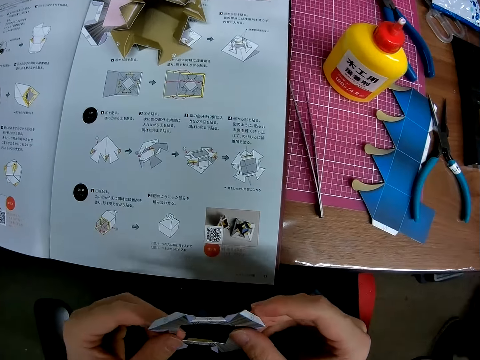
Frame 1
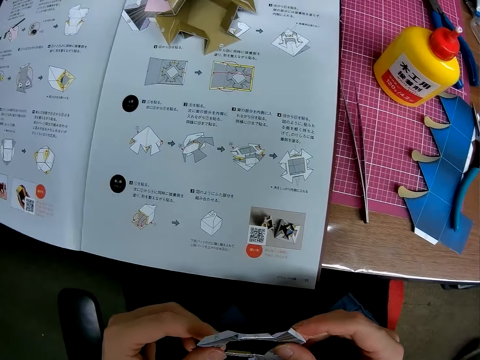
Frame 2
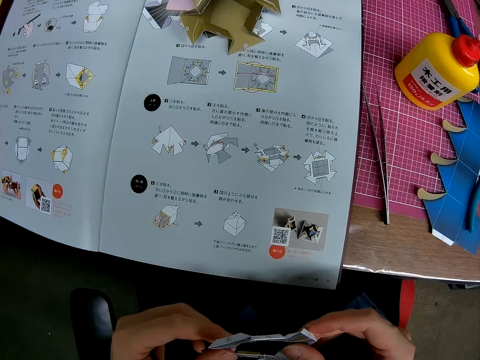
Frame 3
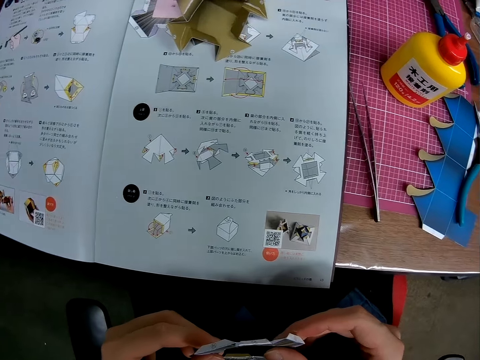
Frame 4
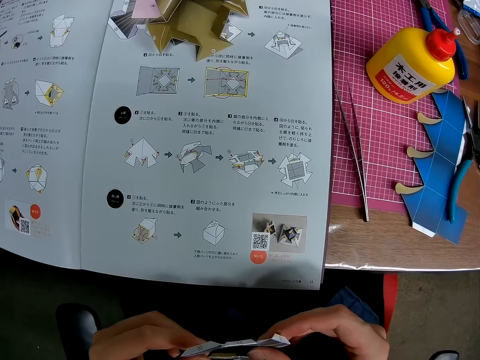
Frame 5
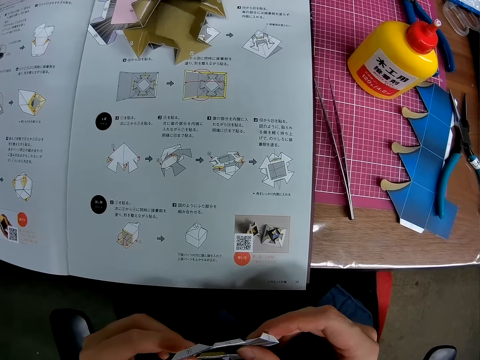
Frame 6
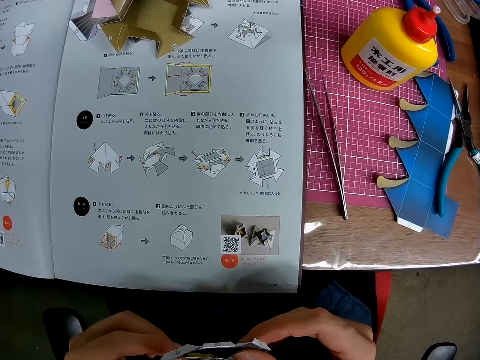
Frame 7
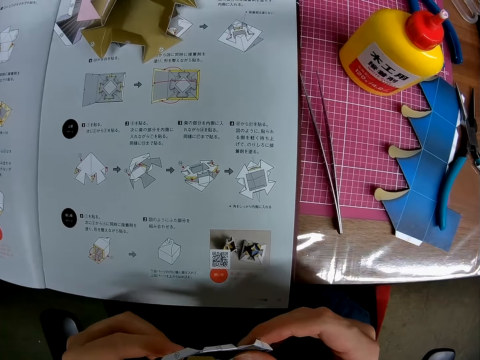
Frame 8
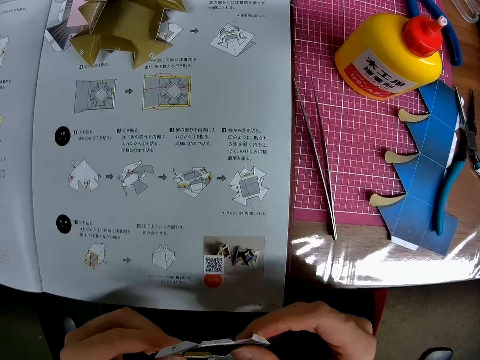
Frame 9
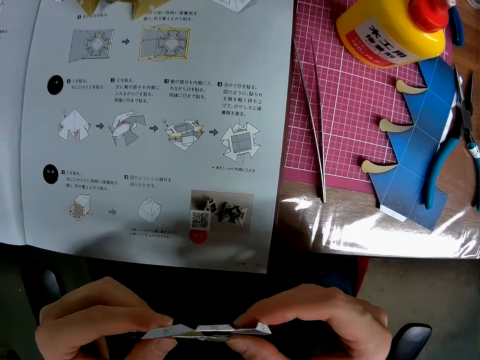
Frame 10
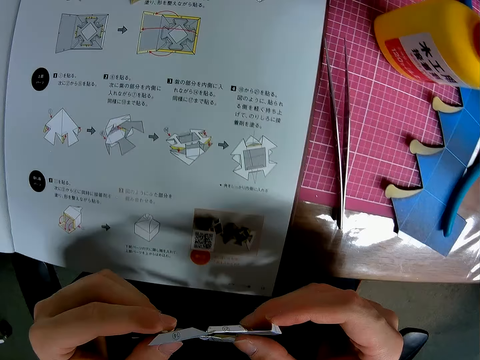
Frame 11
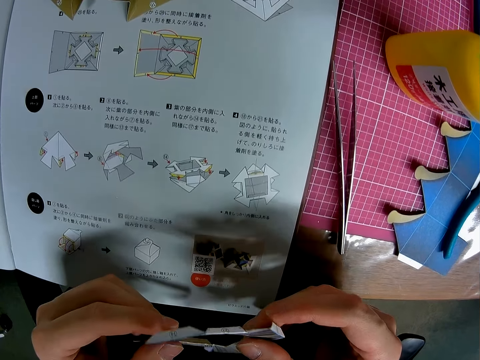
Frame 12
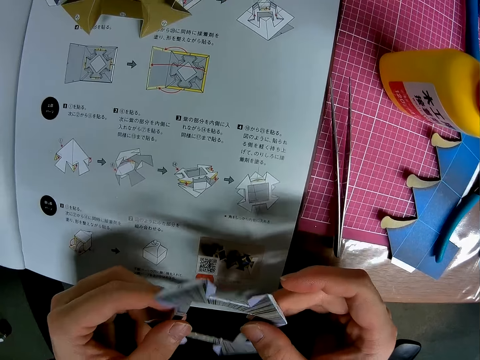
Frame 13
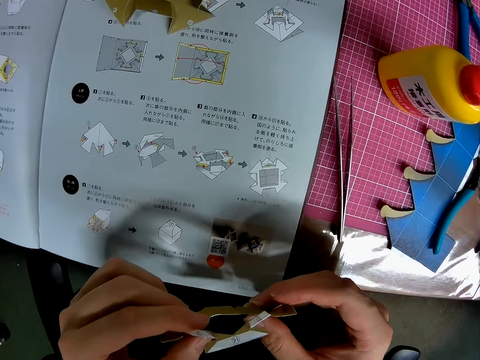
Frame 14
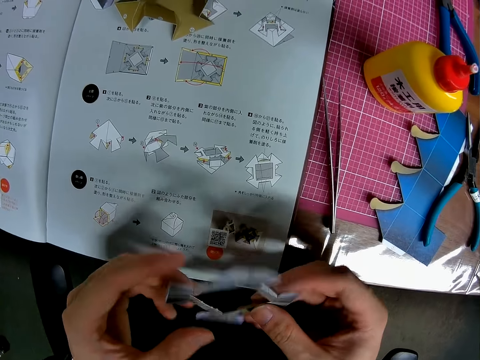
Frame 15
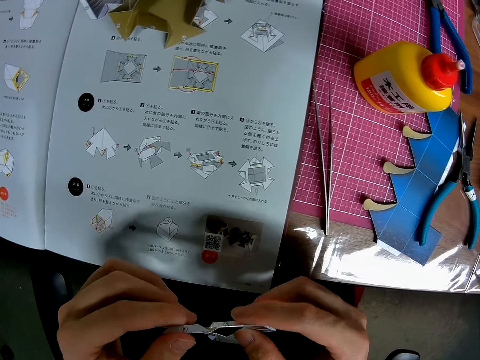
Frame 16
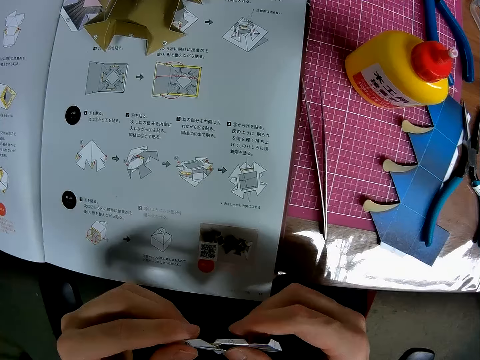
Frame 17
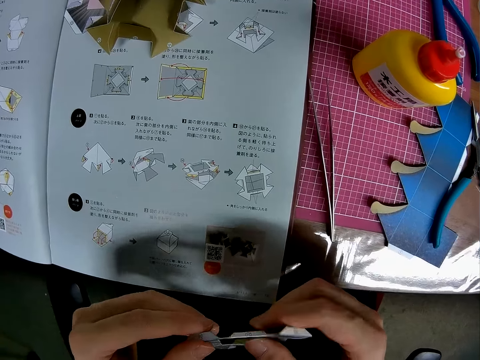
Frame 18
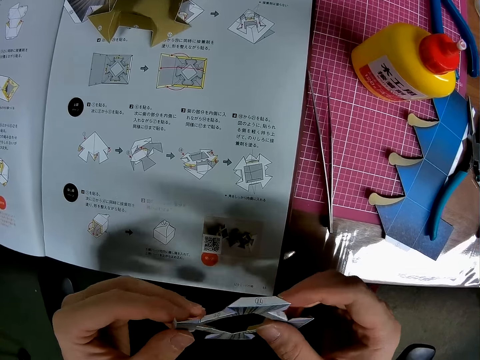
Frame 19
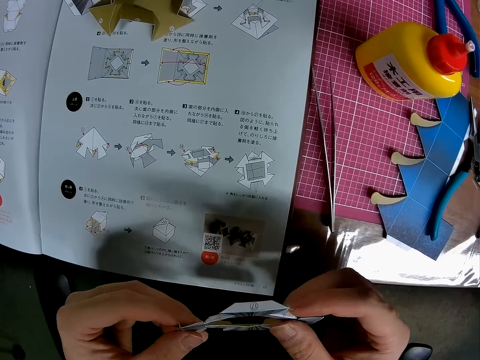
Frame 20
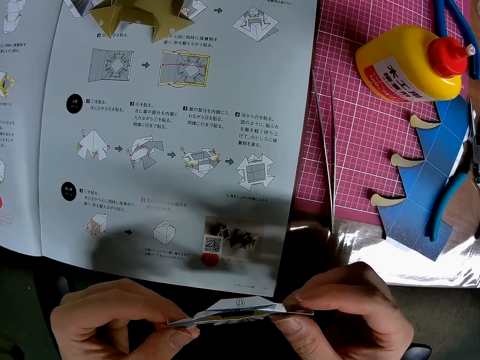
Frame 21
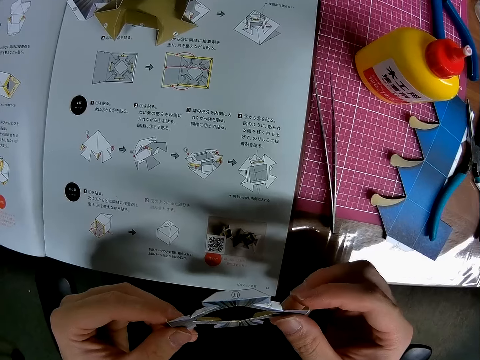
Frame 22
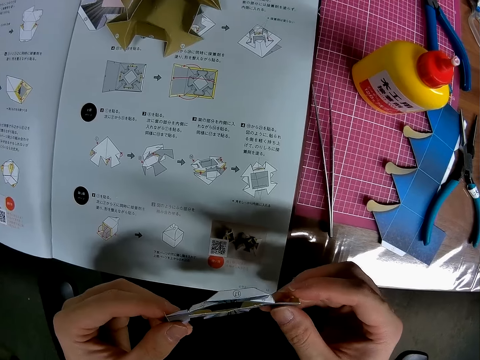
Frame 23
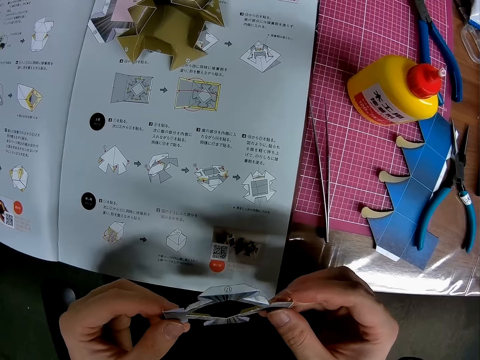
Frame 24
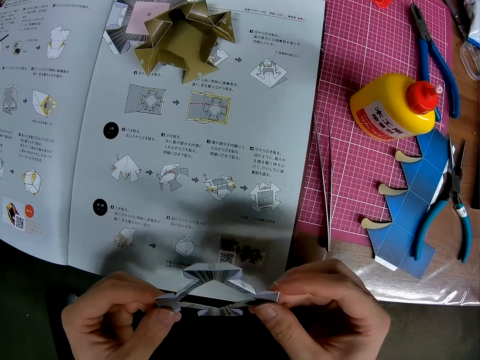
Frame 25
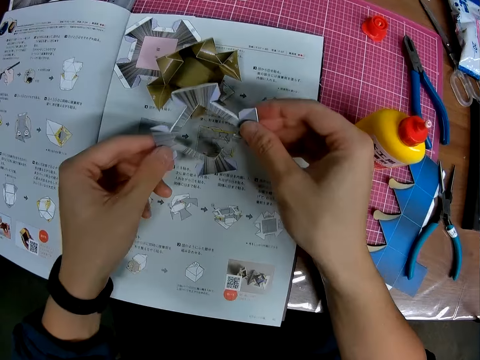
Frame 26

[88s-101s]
The camera wearer looks at the manual book on the table. They look at the crafting paper.

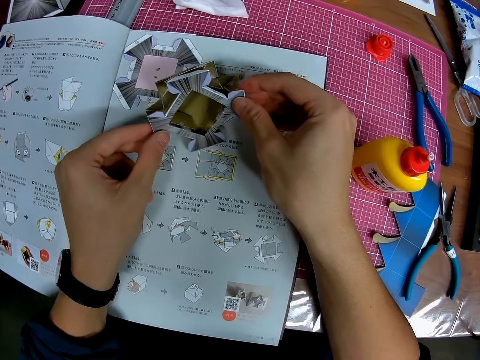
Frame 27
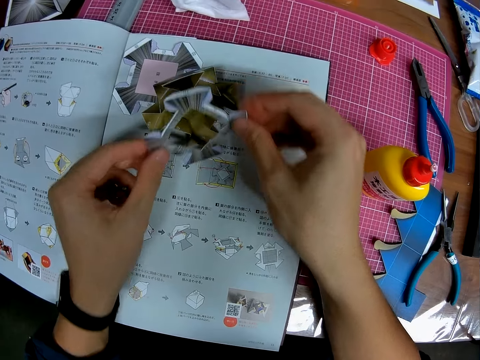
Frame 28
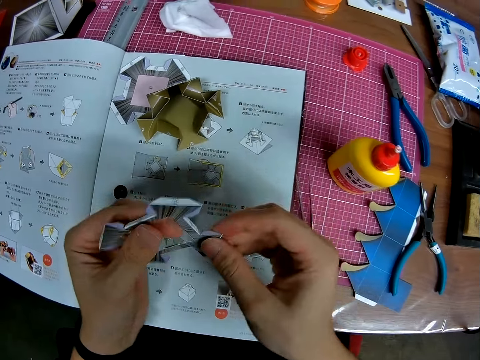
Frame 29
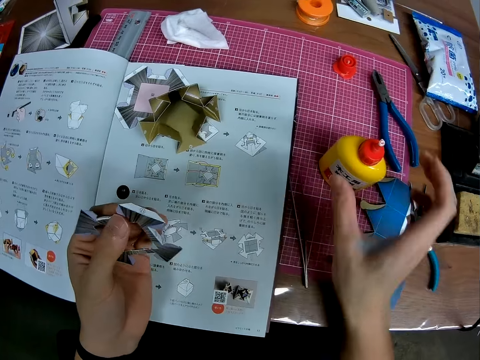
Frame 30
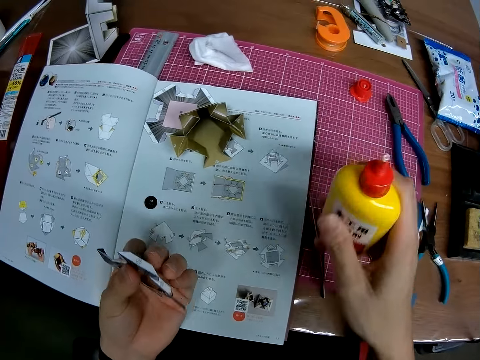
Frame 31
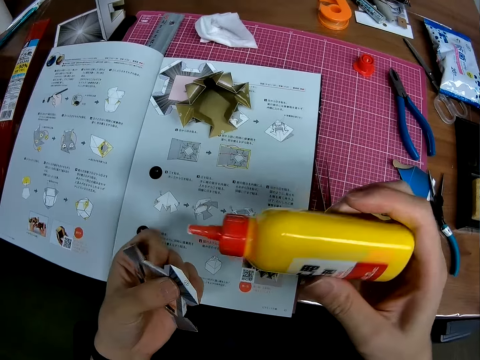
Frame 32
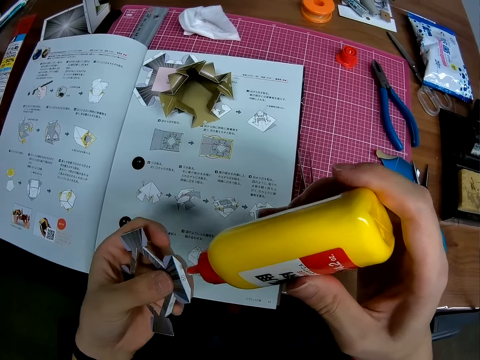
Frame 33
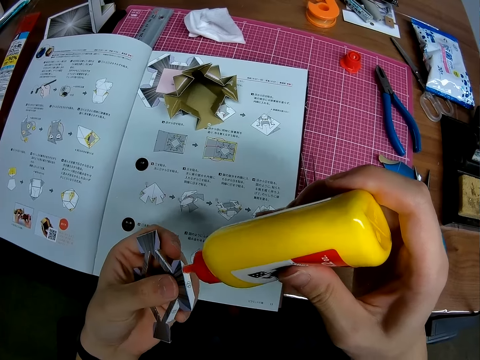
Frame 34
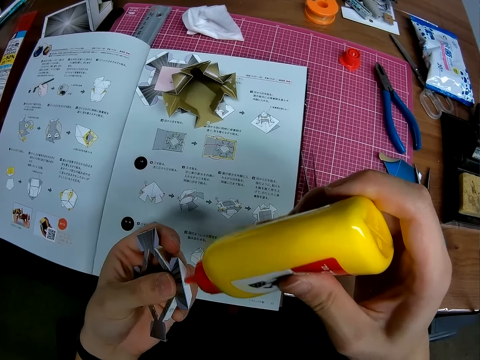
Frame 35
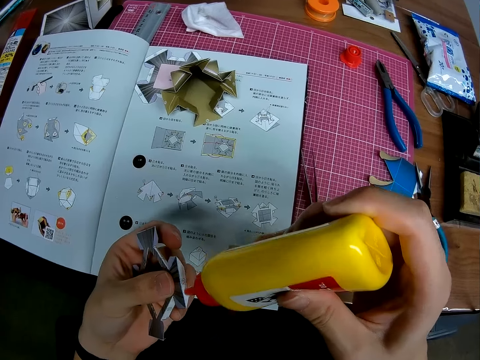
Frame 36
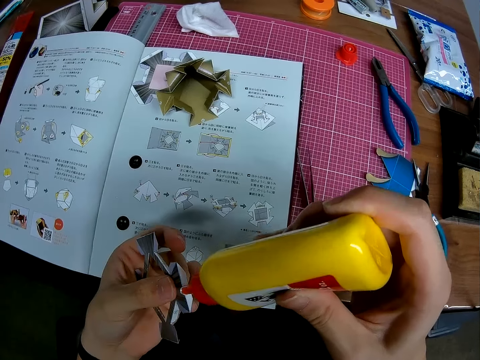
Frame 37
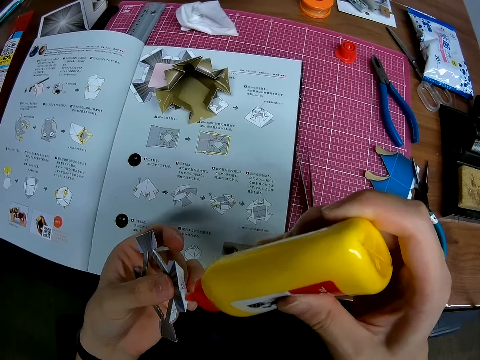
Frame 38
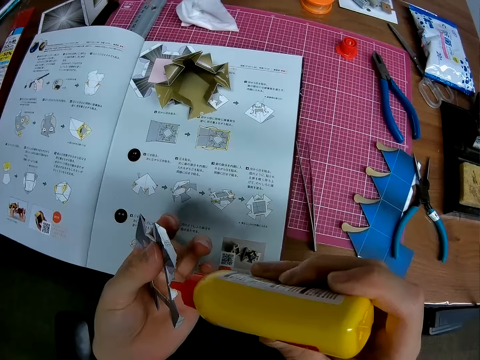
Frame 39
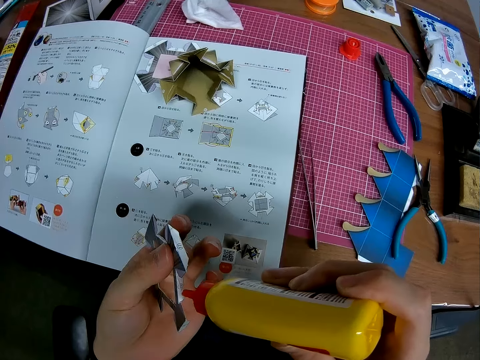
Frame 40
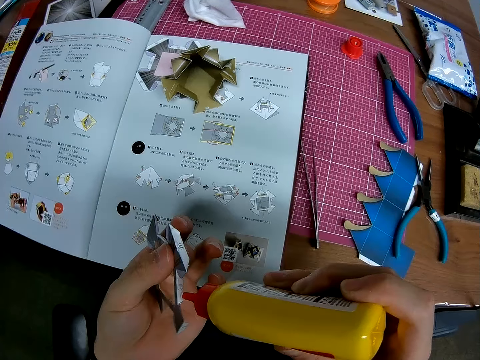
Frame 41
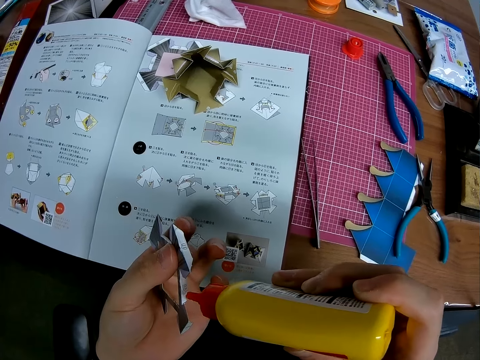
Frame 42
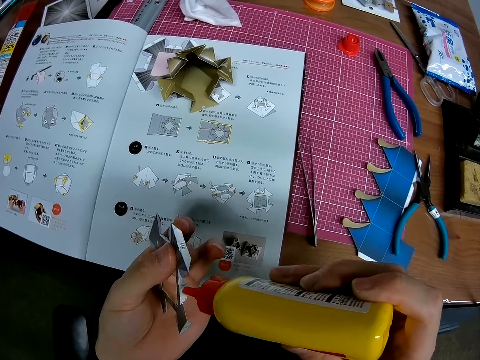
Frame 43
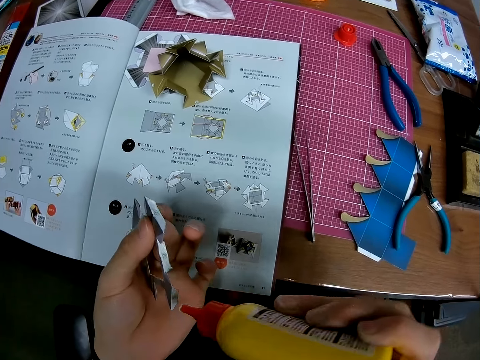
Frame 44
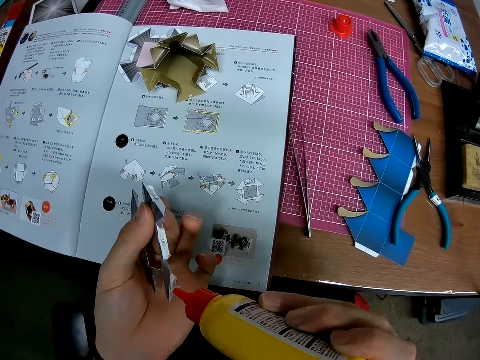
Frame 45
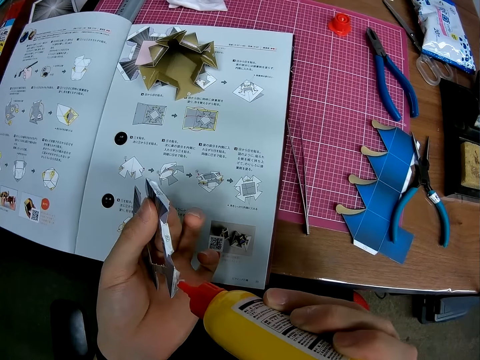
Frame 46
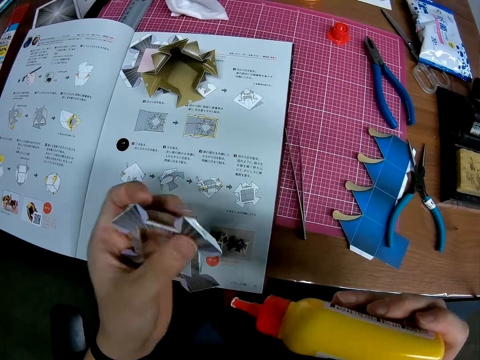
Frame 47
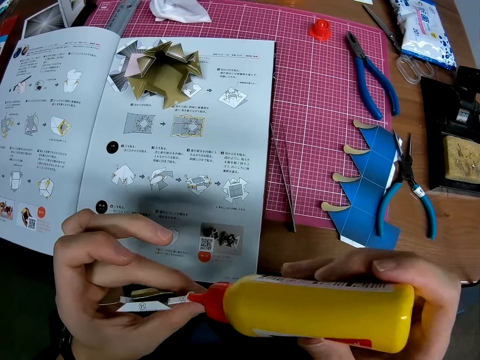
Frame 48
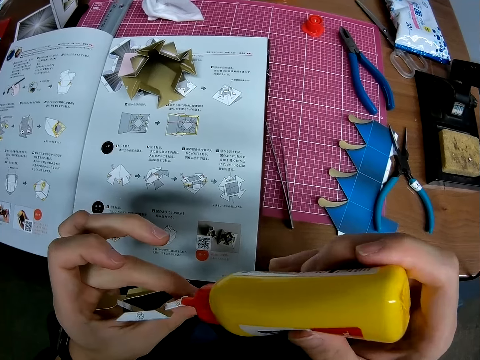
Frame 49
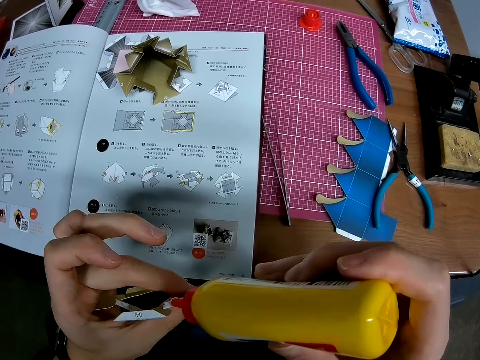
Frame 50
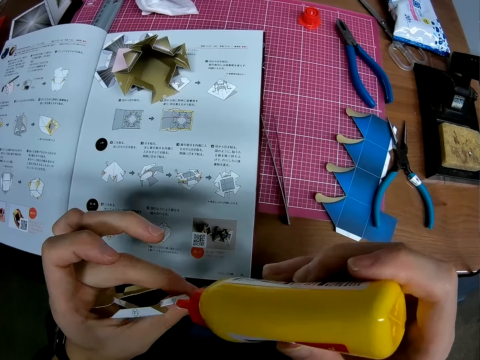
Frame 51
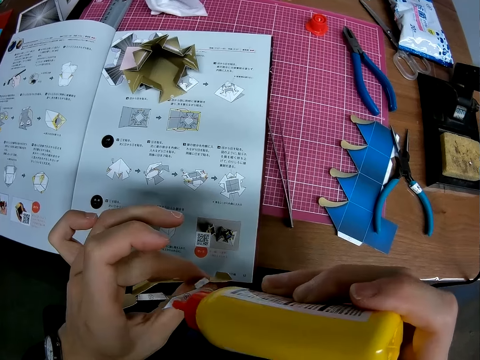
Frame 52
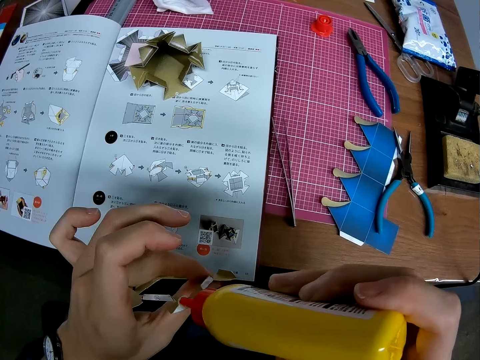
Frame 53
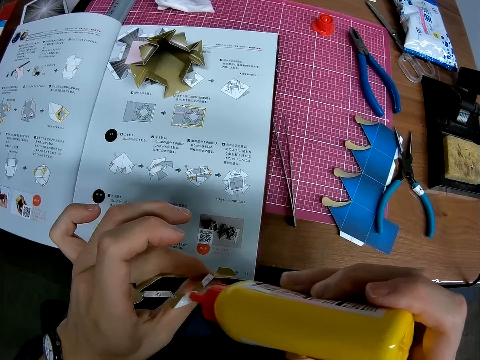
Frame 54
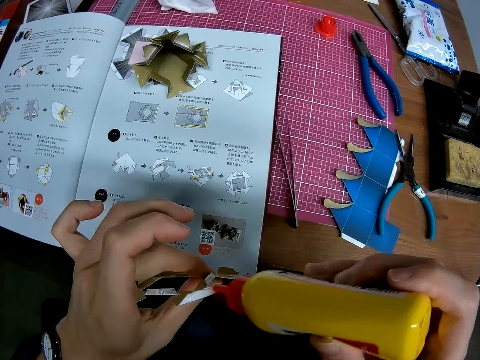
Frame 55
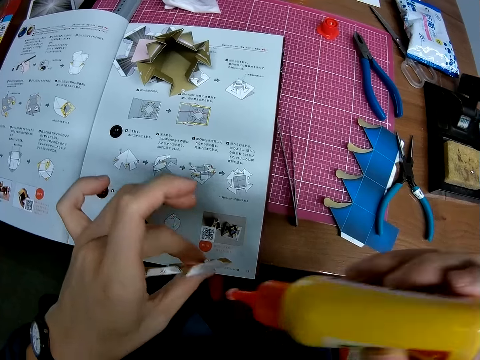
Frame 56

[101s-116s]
The camera wearer picks up a glue from the table. He glues the paper craft in his left hand.
